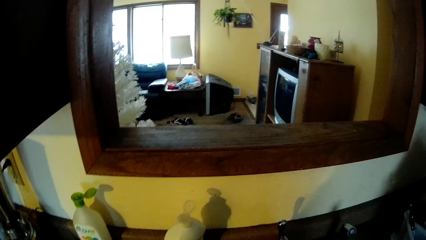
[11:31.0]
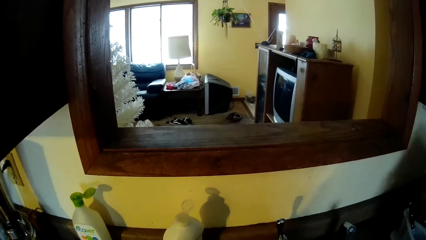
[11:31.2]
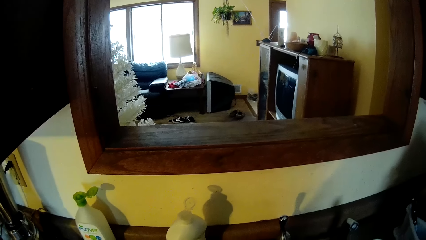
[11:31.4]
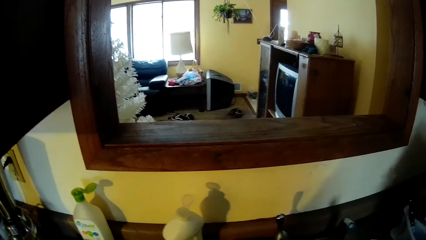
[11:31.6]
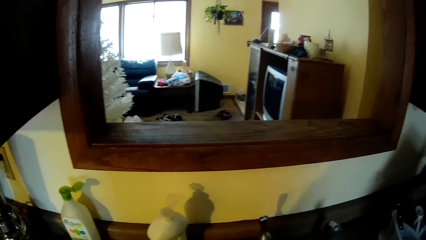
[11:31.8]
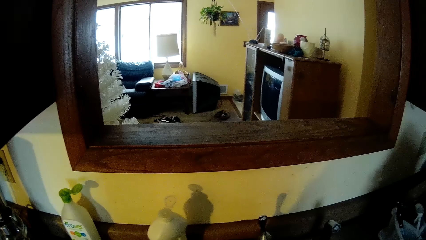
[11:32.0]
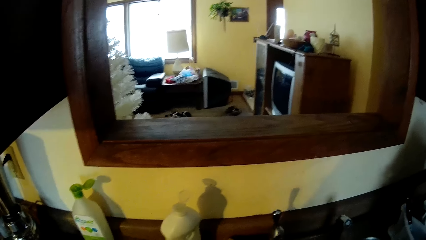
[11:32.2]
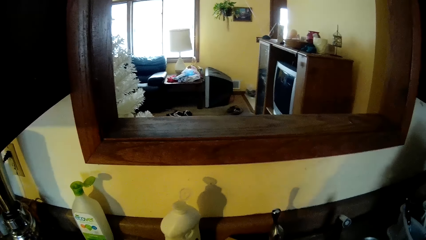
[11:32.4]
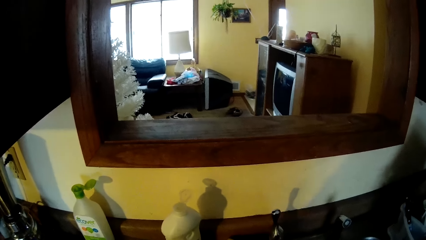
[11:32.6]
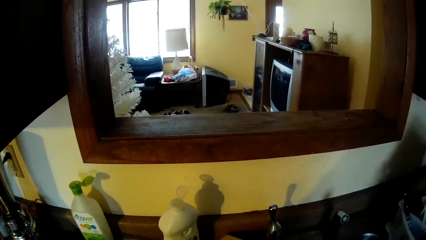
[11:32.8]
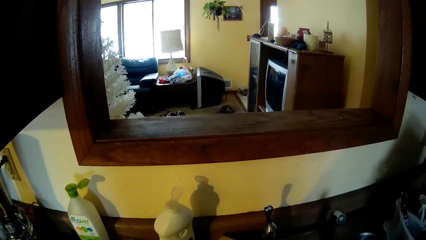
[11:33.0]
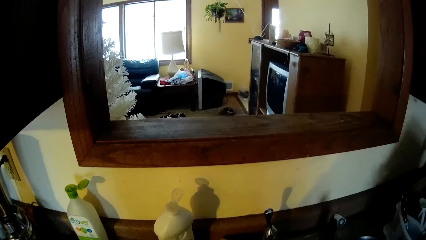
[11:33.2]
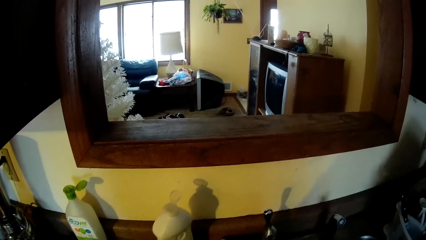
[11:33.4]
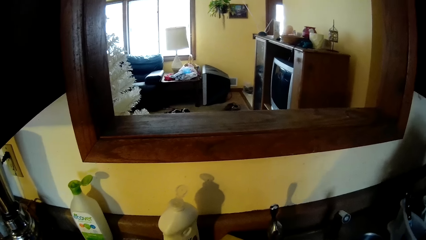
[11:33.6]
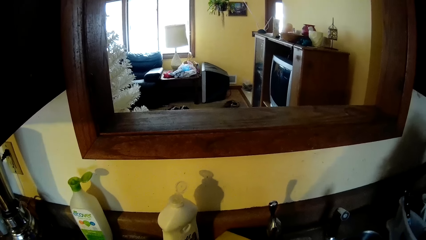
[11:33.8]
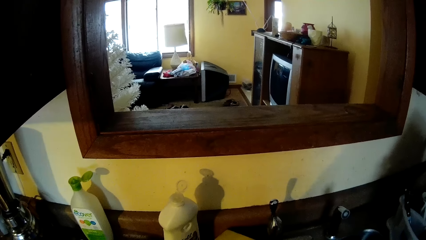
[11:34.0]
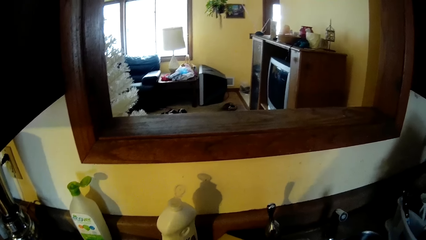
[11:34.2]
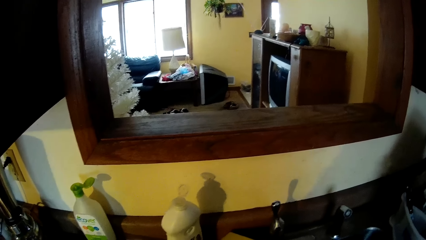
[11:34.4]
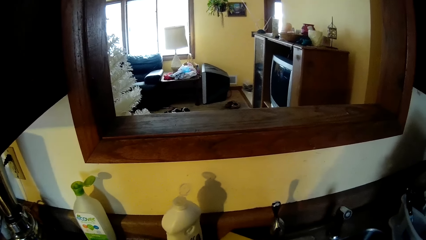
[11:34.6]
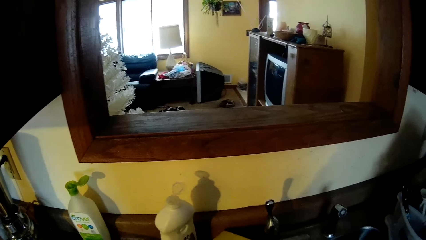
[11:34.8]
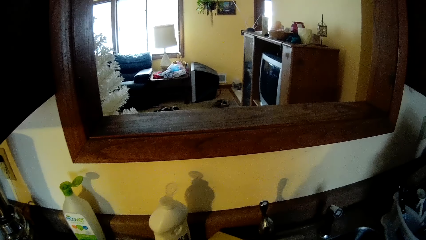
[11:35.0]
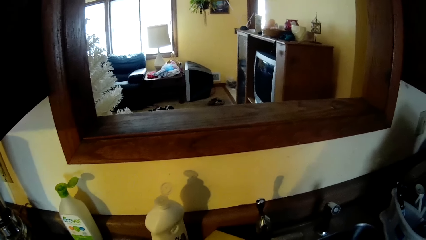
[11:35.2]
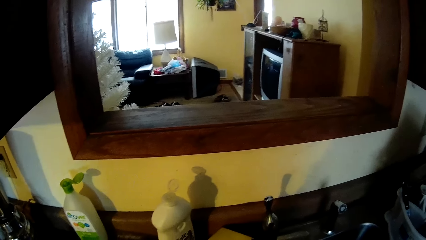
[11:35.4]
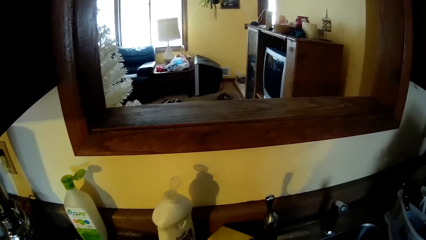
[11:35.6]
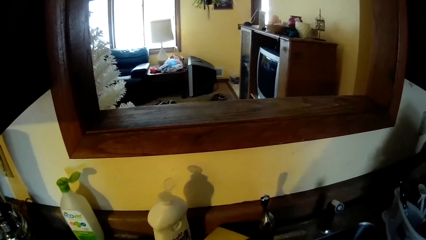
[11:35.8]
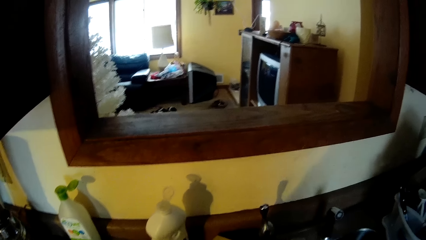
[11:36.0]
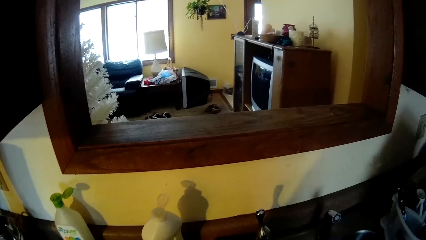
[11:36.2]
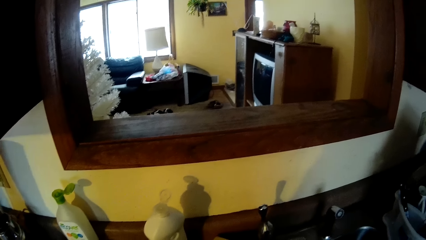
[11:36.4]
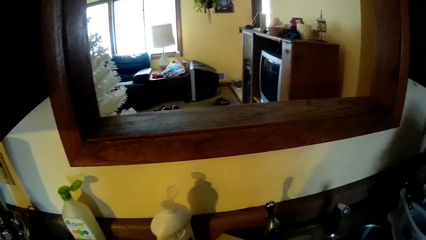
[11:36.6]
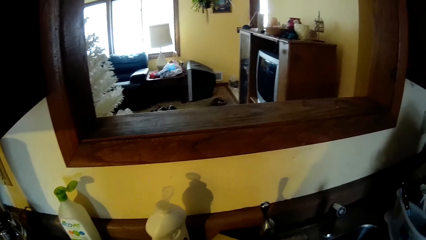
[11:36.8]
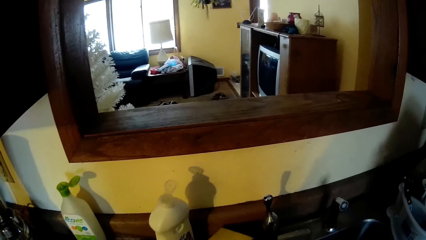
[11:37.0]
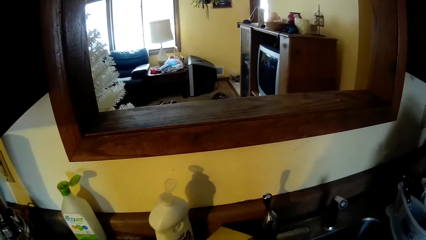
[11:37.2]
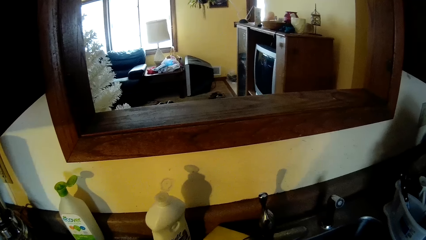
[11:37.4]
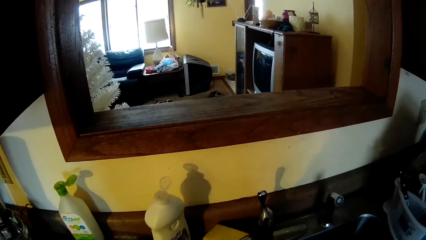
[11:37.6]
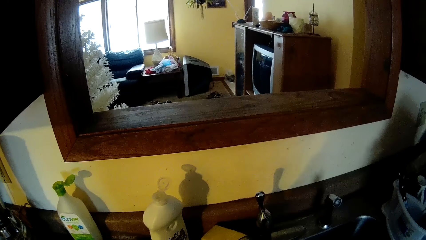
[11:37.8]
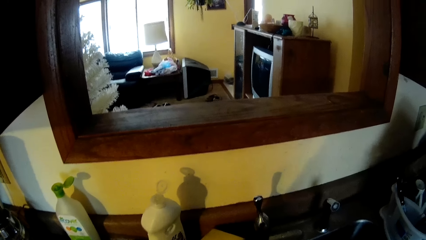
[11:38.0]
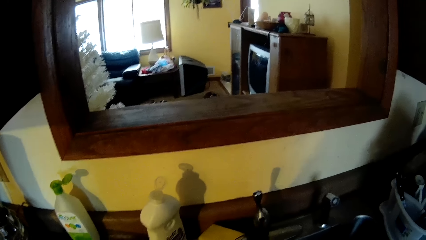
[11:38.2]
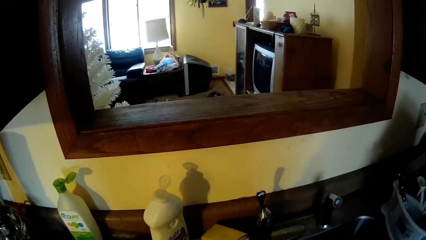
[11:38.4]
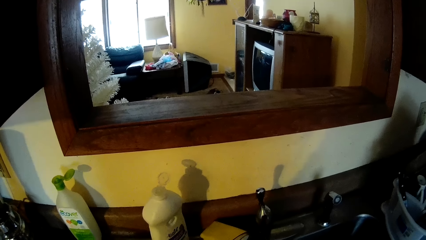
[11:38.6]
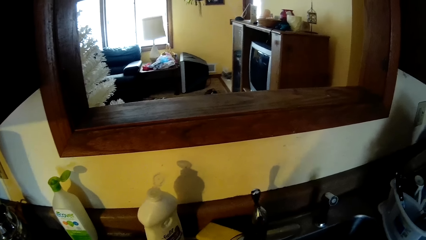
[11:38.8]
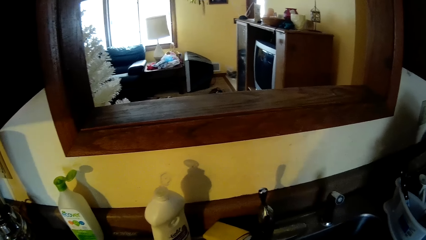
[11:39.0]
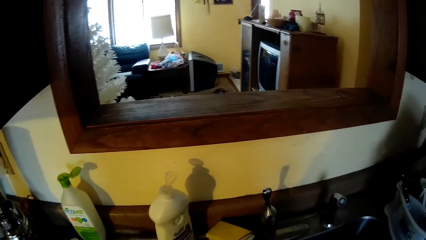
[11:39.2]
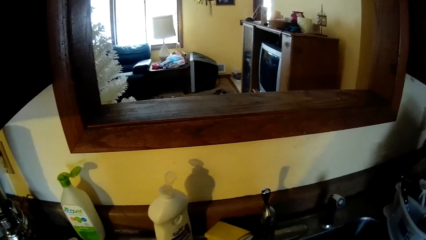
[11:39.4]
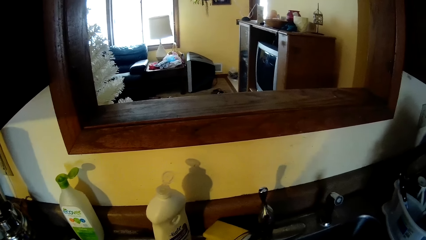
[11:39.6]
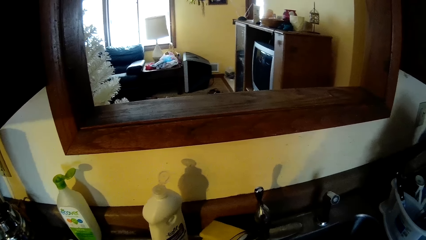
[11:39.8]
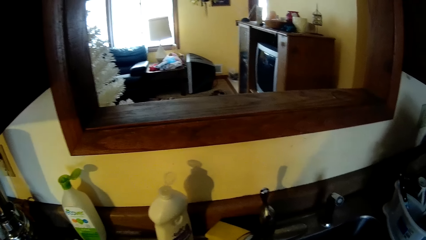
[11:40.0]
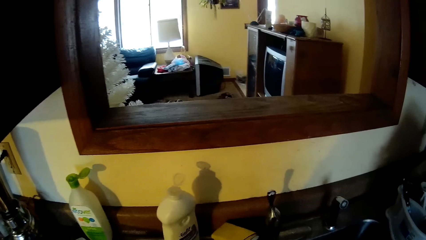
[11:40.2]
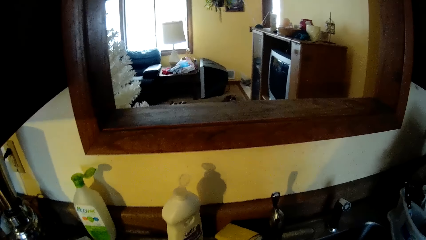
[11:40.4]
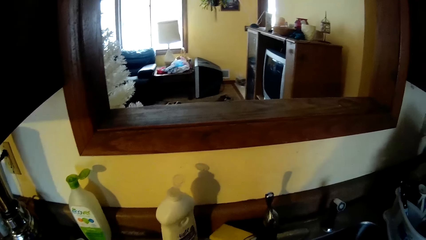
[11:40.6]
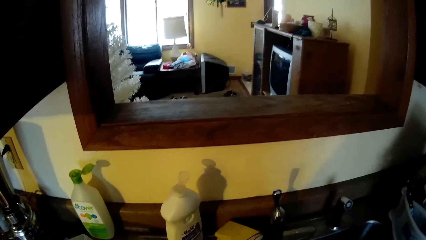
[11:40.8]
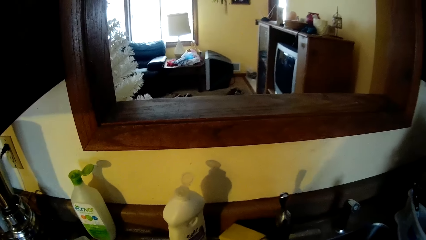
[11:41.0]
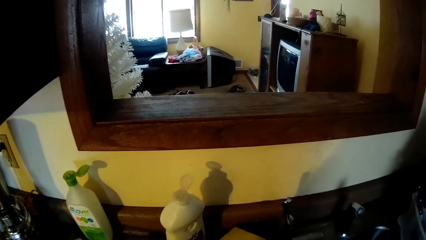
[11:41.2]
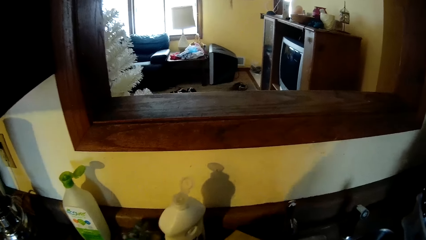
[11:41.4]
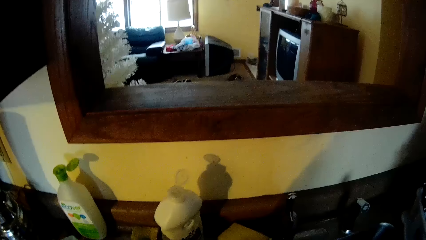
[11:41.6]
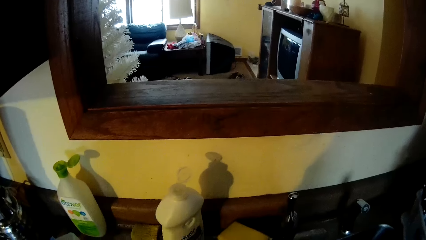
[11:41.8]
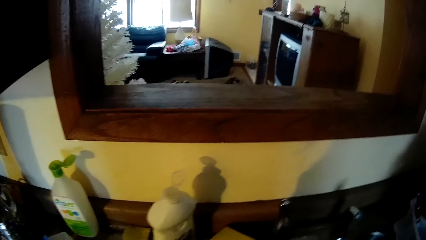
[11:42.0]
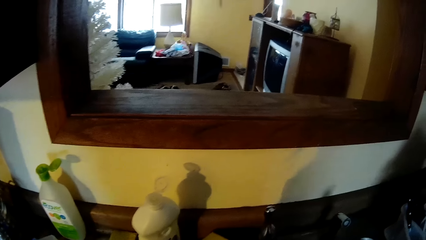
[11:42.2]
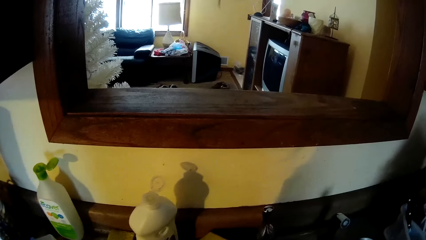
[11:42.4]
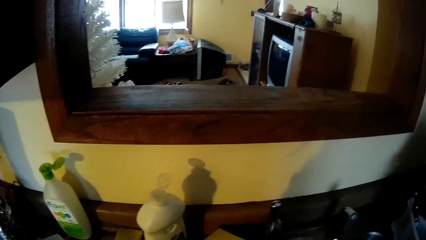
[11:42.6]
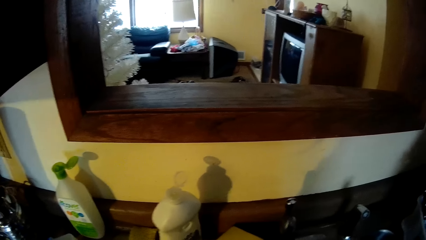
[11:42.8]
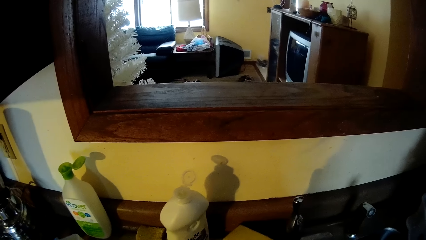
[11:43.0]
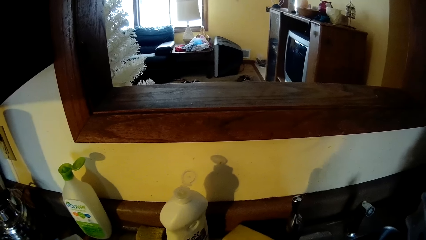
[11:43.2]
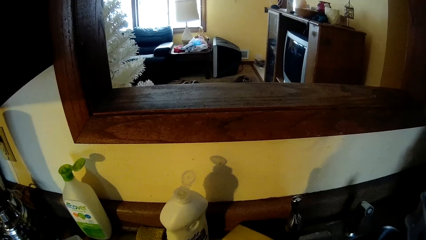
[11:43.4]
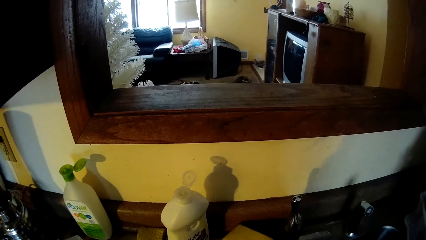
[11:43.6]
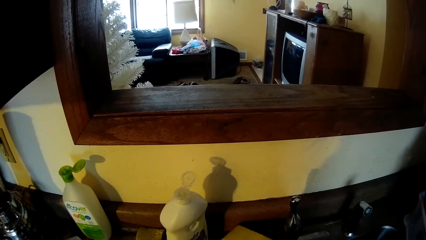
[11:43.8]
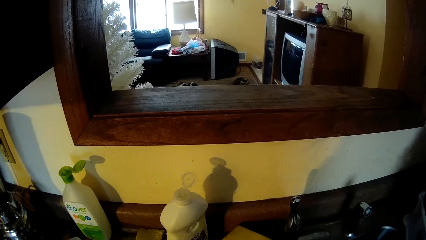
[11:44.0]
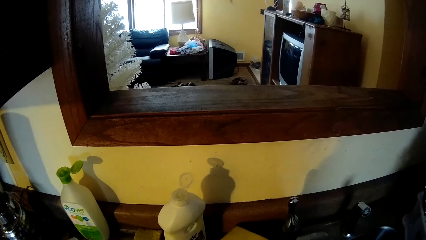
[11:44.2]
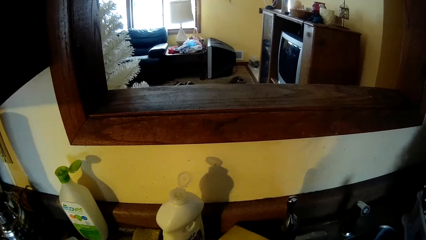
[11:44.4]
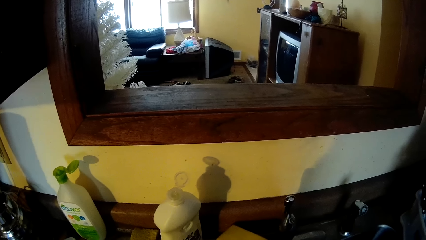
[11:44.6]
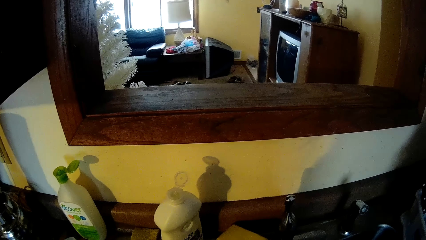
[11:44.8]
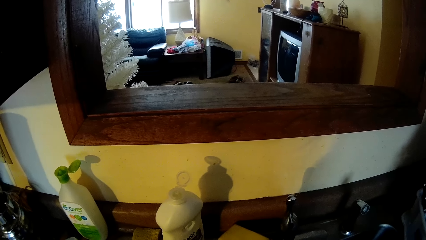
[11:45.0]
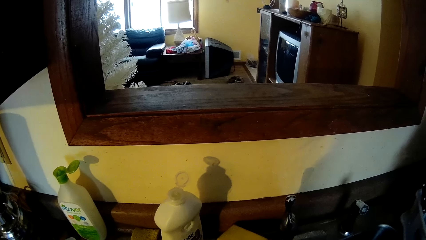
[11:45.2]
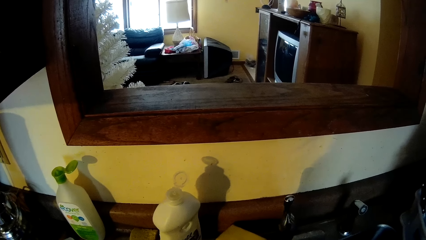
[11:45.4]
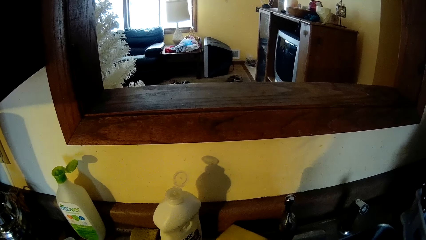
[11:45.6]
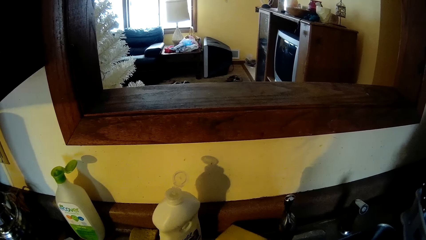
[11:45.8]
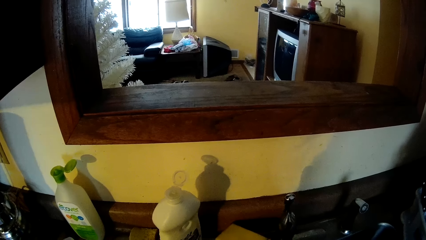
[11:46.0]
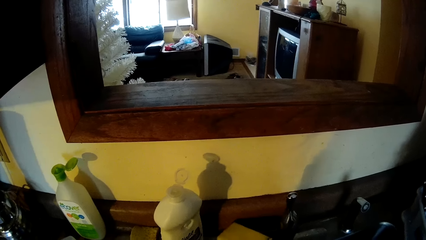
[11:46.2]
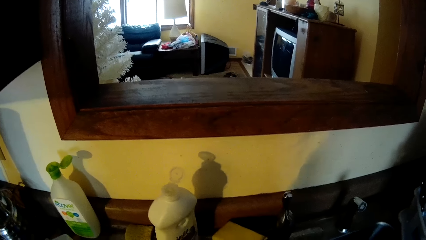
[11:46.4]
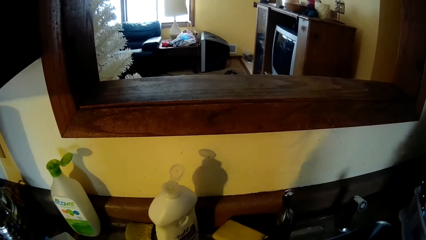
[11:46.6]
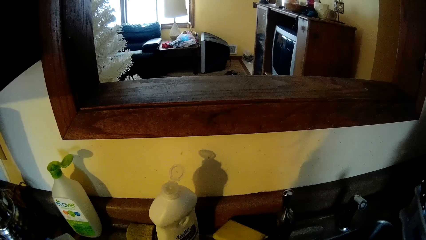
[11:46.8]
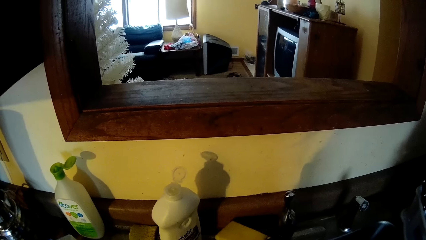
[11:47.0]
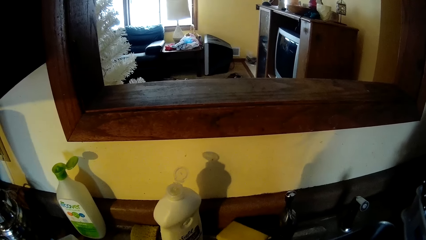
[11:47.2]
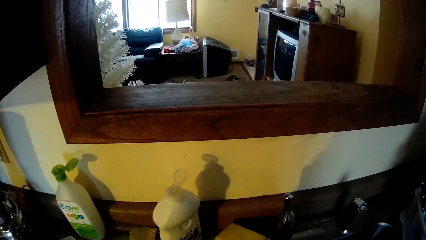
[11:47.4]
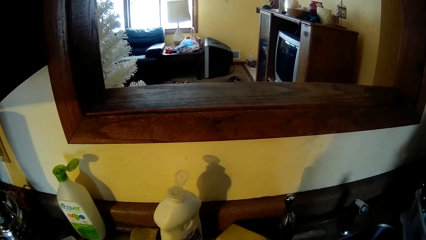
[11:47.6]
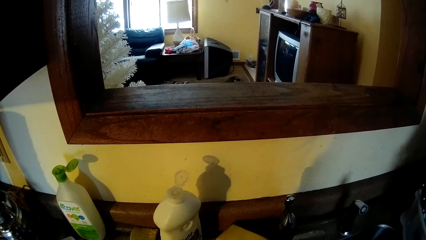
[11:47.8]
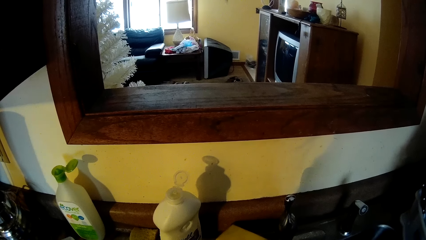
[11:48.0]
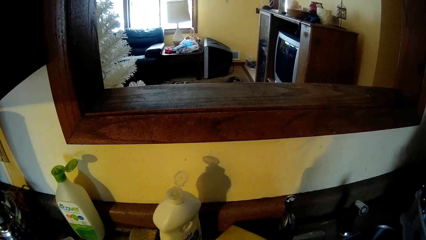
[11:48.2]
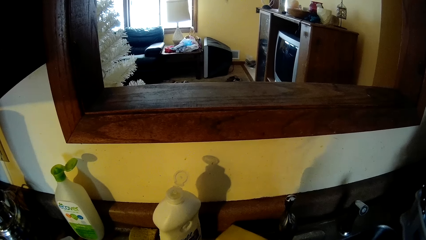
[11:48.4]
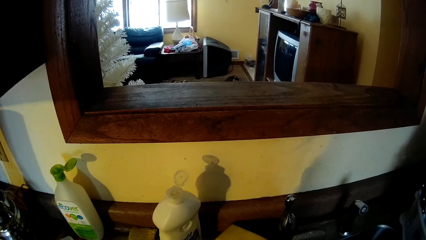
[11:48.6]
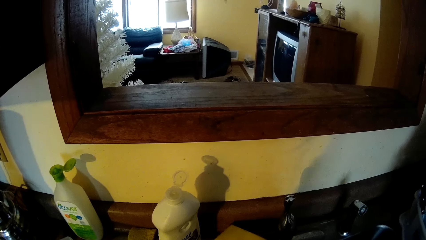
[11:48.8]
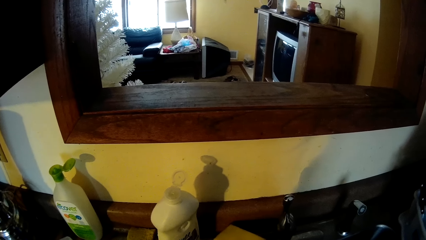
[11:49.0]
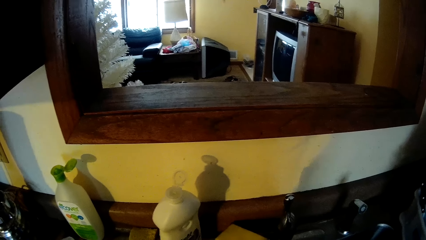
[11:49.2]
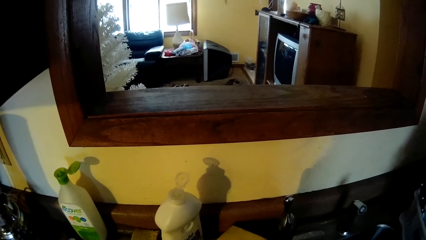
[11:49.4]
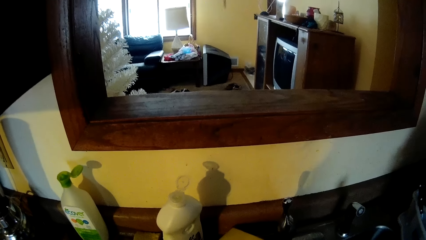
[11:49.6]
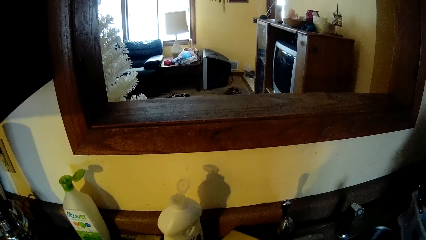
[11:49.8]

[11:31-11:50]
The camera wearer washes the fork with both hands in the sink. He looks at the sink. He drops a sponge on the edge of the sink with his left hand. He rinses the fork with both hands. He looks at the sink.
